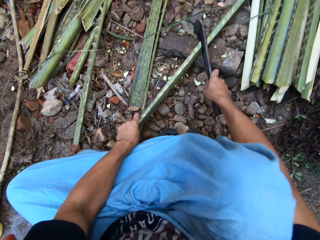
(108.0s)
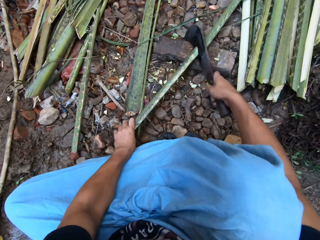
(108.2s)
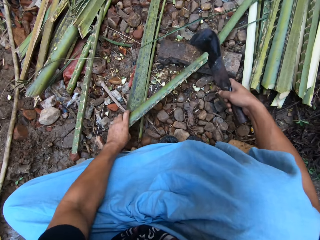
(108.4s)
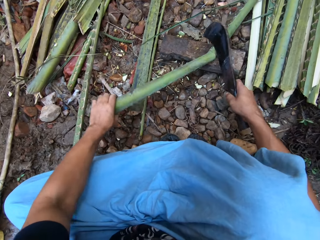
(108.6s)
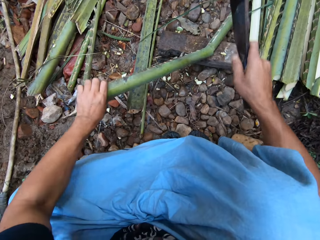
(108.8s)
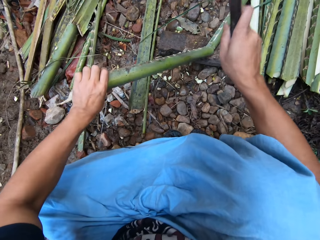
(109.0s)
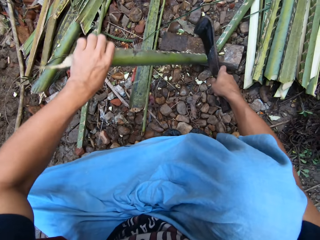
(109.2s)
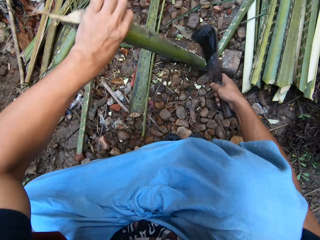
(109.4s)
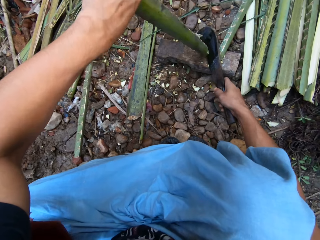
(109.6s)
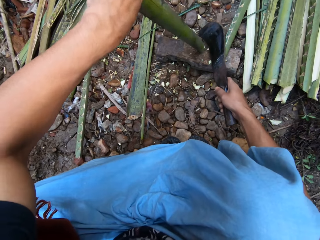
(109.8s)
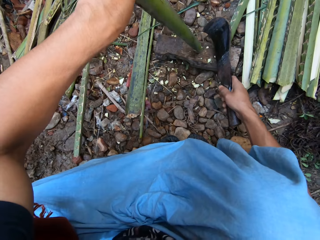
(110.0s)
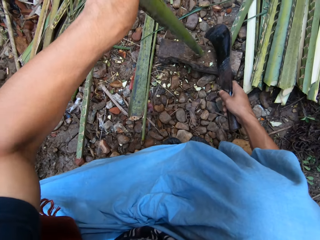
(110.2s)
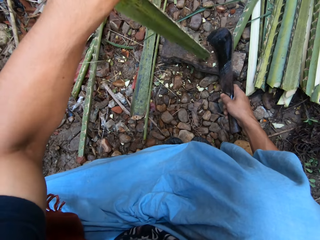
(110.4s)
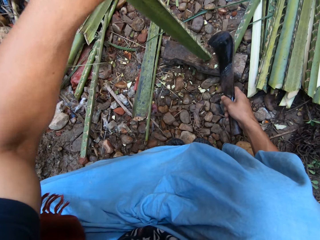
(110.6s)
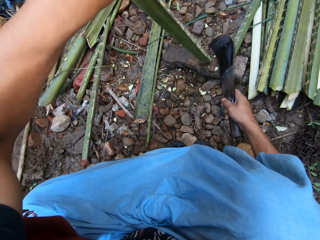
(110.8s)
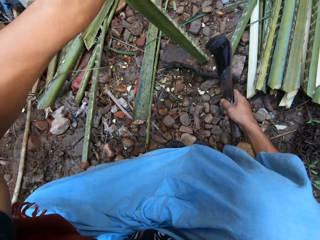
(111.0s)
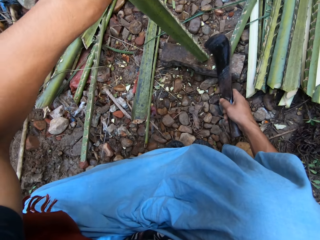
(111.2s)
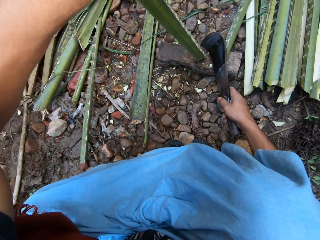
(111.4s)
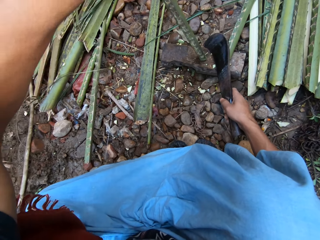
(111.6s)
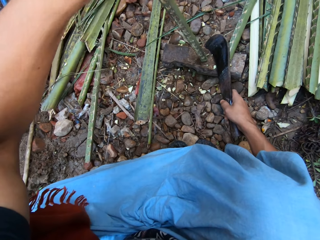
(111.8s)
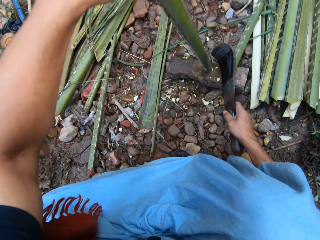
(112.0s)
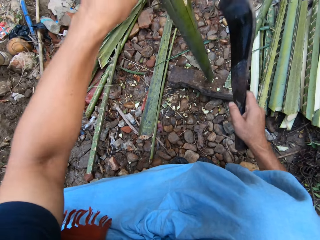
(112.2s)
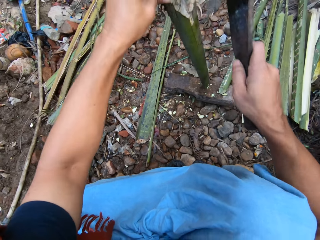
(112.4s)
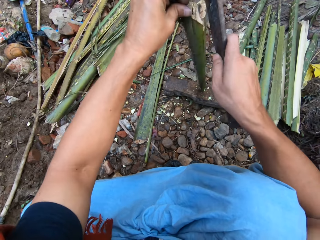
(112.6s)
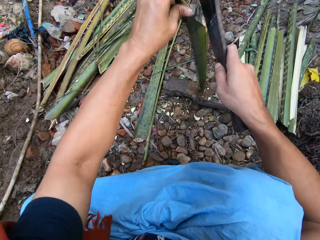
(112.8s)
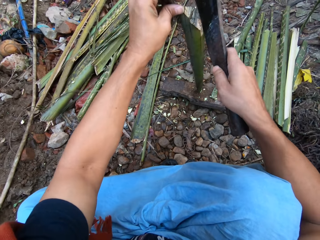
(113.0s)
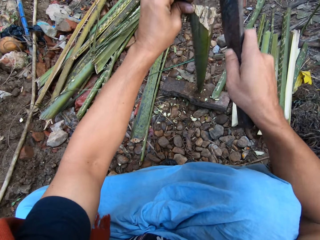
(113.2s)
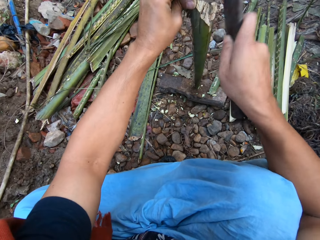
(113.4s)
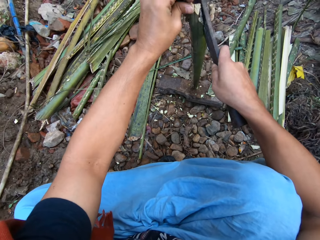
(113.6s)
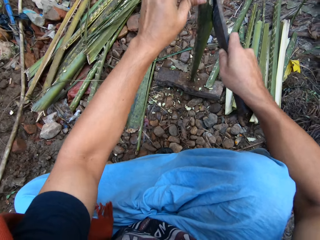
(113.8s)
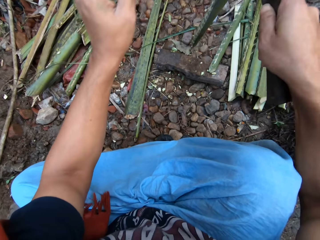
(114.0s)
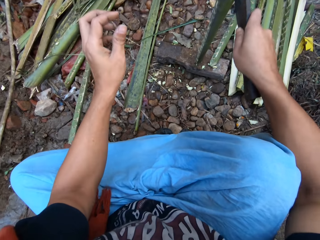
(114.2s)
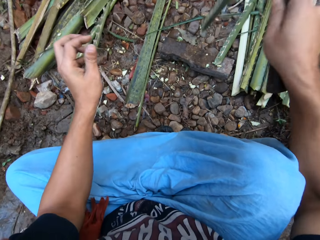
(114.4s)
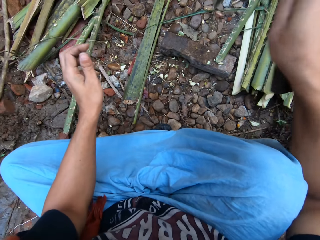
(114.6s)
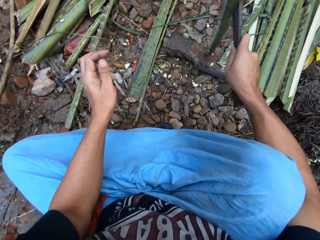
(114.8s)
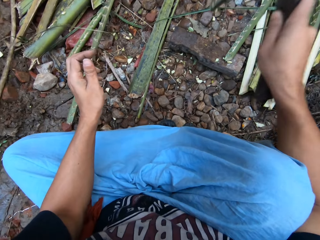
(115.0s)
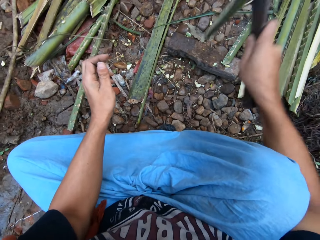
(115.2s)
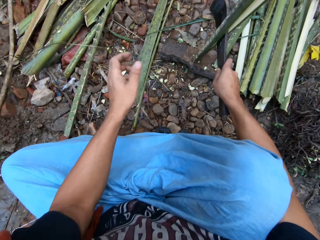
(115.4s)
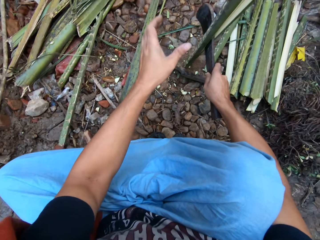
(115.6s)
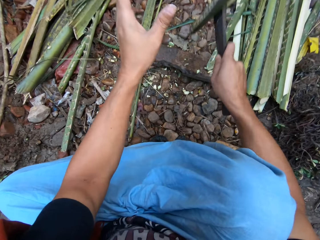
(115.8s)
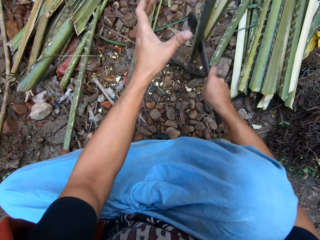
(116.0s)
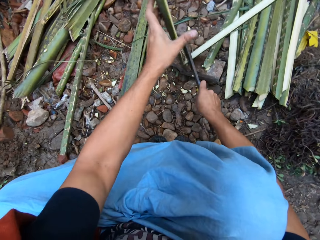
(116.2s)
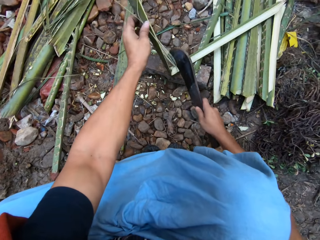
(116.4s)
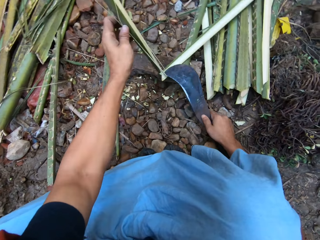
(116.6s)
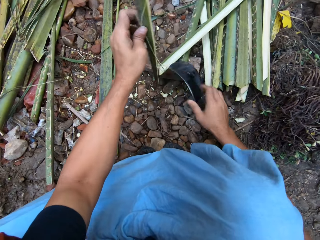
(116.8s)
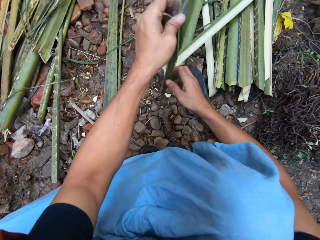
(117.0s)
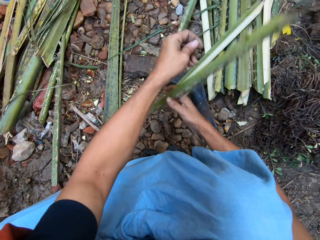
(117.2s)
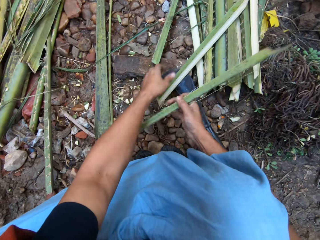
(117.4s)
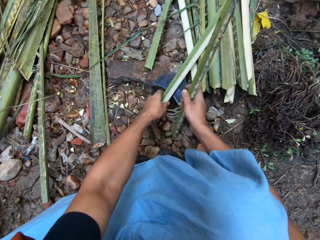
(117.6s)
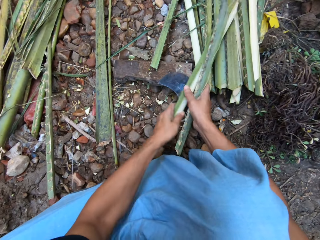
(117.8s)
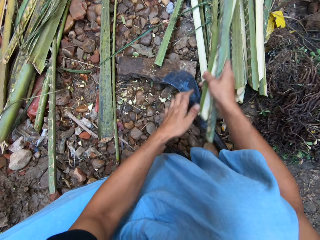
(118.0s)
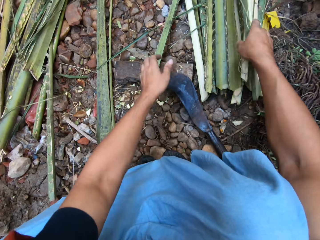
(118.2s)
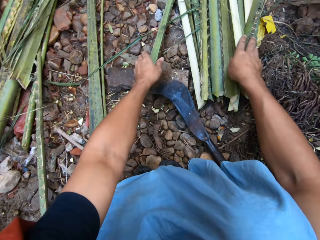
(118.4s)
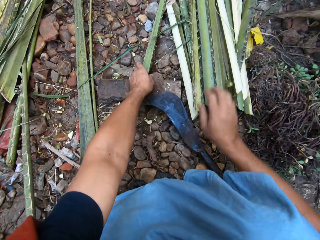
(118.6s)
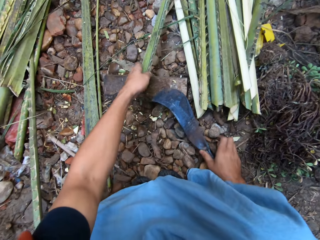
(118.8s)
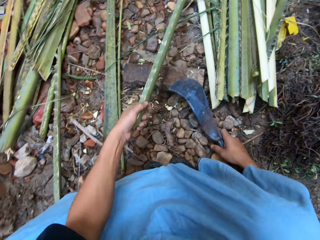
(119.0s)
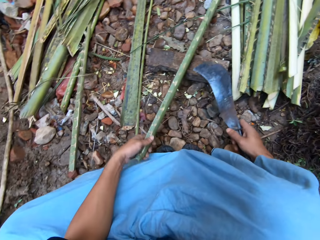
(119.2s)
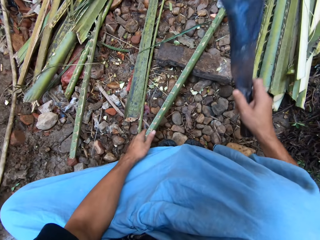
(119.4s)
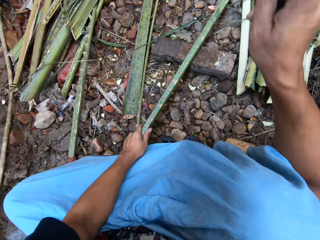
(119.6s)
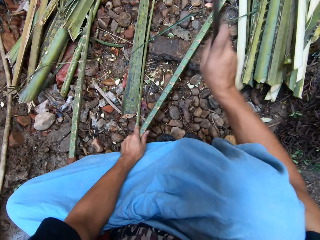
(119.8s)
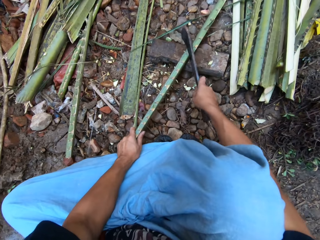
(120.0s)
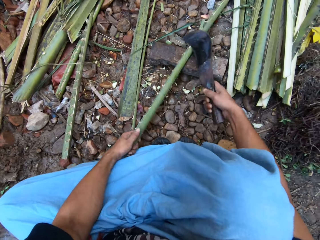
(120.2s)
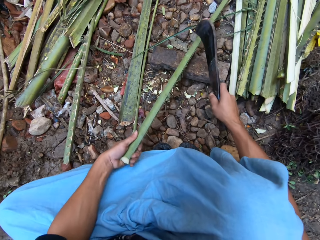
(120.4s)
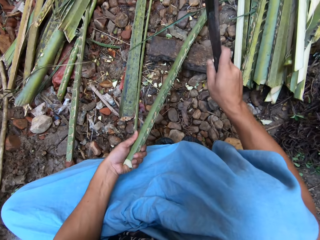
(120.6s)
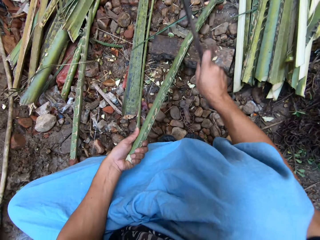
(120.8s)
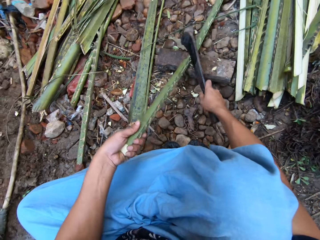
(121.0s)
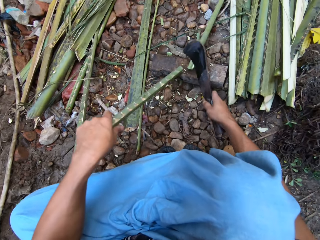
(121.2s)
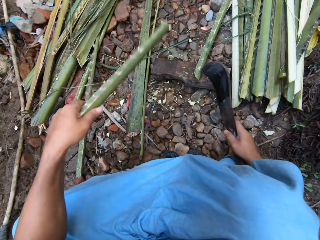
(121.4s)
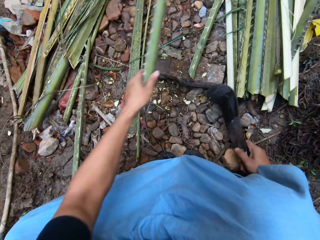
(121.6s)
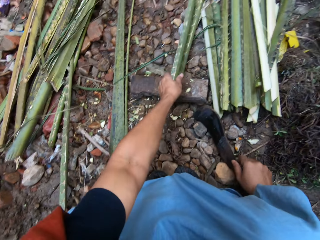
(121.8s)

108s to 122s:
The camera wearer picks up a knife or machete. He cuts one half of the tree branch in half with the knife in his hand. He drops the knife on the metal block. He puts the tree branches together. He drops the coconut leaf. He picks up another tree branch from the ground. He picks up the knife from the ground. He cuts the tree branch in half with the knife in his hand.

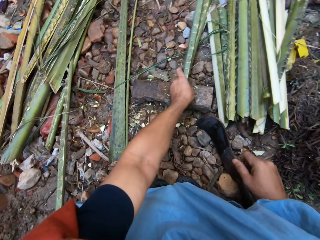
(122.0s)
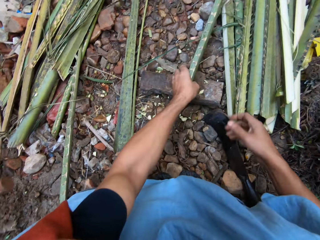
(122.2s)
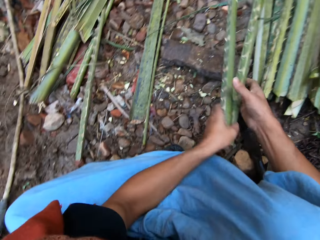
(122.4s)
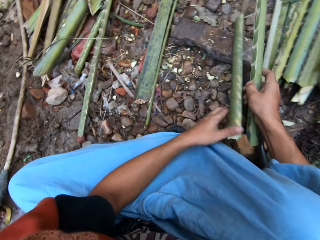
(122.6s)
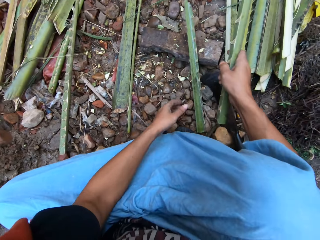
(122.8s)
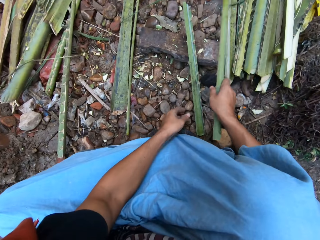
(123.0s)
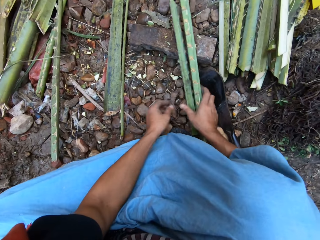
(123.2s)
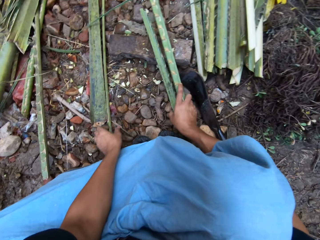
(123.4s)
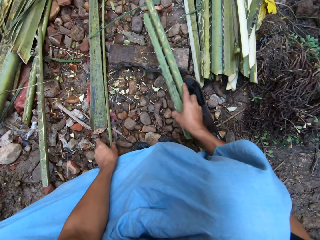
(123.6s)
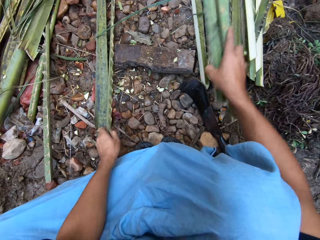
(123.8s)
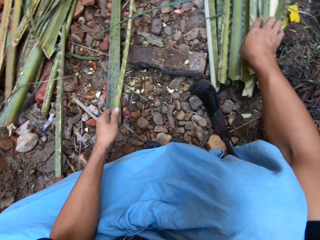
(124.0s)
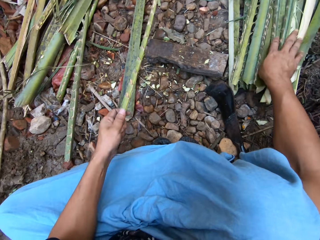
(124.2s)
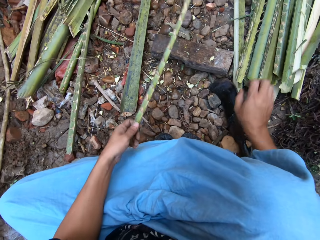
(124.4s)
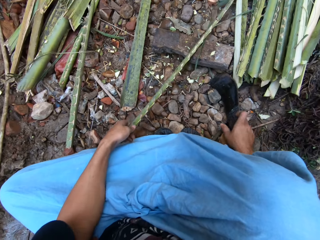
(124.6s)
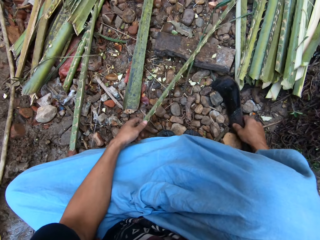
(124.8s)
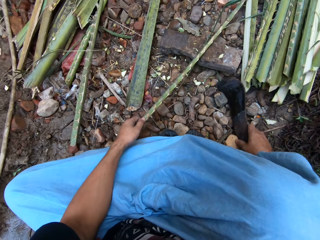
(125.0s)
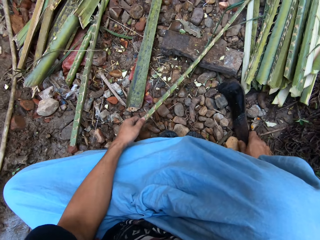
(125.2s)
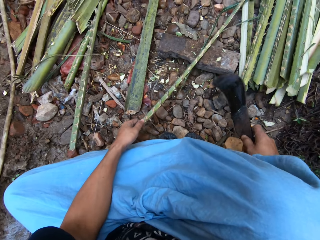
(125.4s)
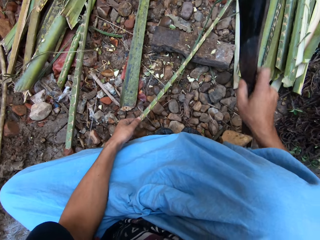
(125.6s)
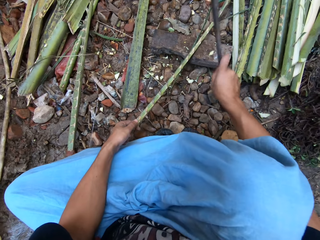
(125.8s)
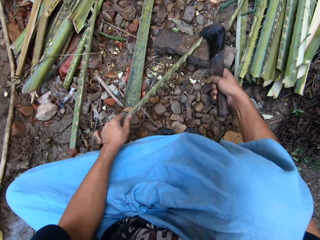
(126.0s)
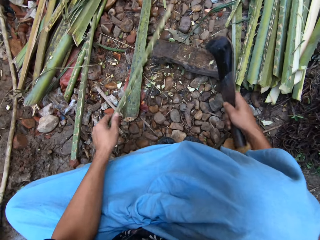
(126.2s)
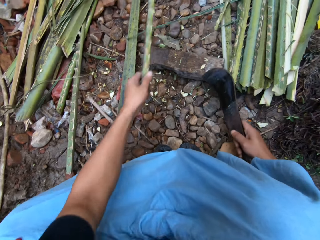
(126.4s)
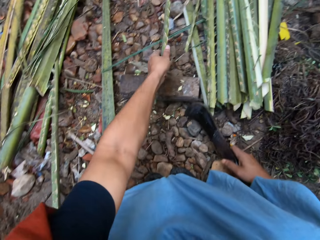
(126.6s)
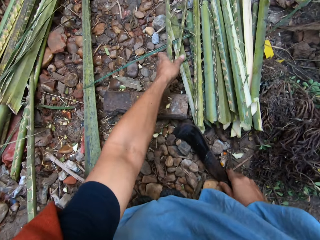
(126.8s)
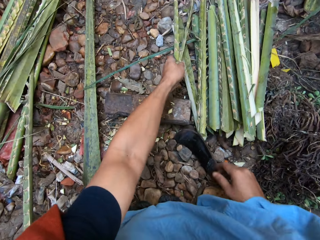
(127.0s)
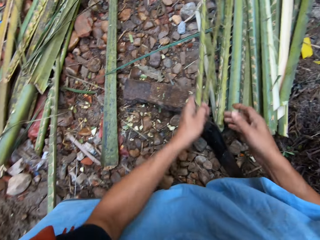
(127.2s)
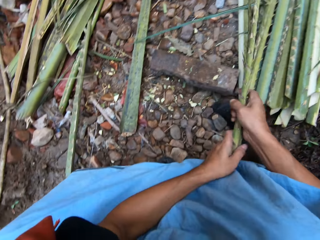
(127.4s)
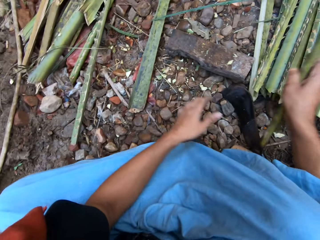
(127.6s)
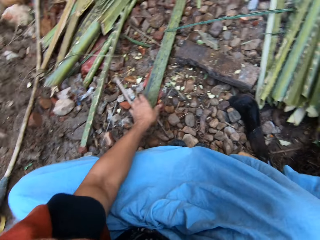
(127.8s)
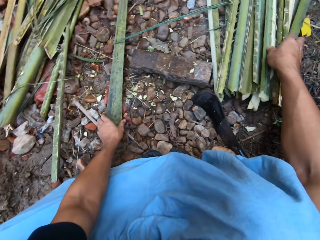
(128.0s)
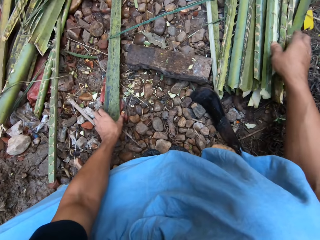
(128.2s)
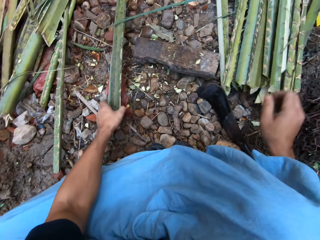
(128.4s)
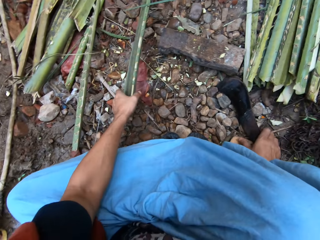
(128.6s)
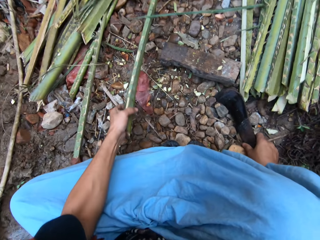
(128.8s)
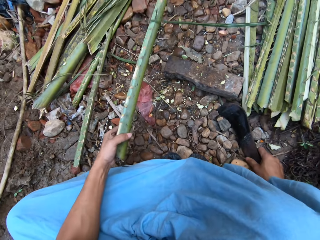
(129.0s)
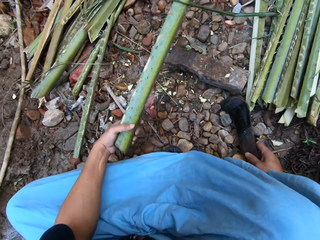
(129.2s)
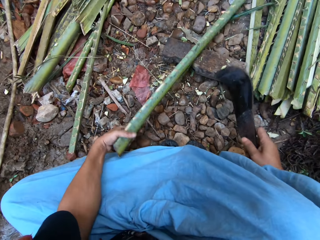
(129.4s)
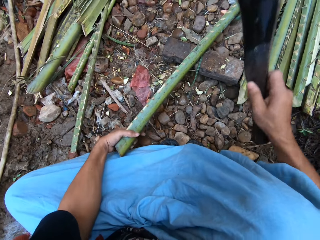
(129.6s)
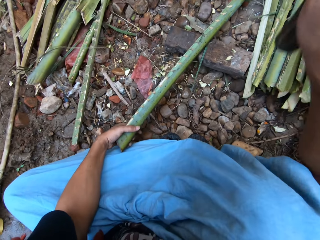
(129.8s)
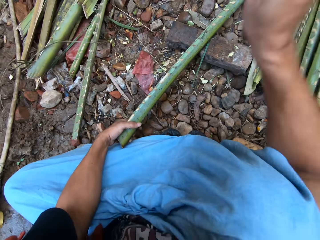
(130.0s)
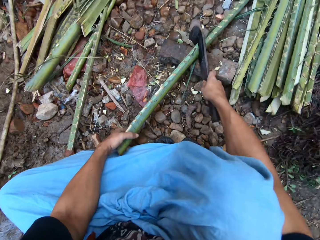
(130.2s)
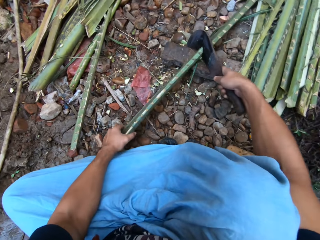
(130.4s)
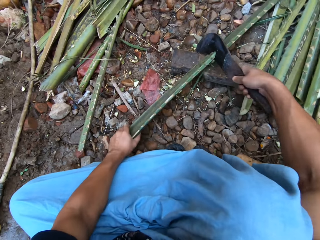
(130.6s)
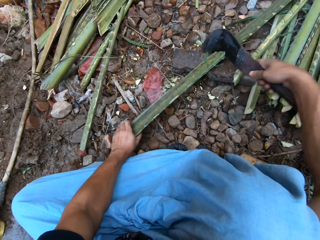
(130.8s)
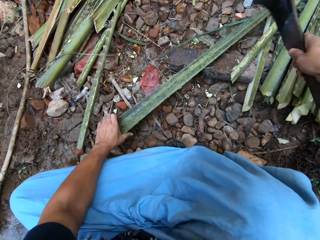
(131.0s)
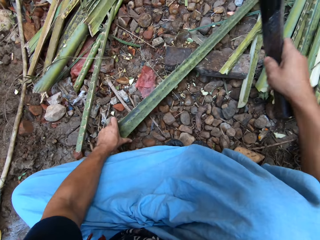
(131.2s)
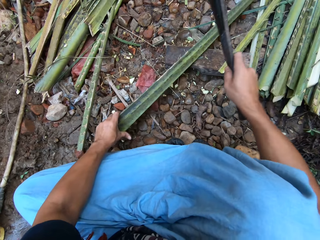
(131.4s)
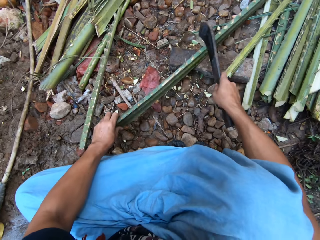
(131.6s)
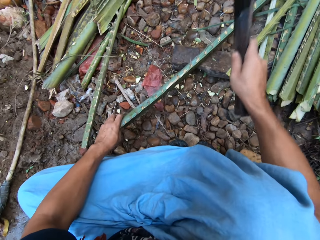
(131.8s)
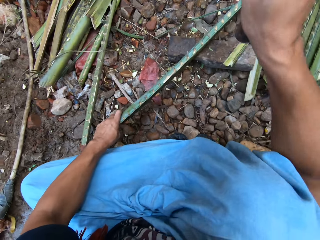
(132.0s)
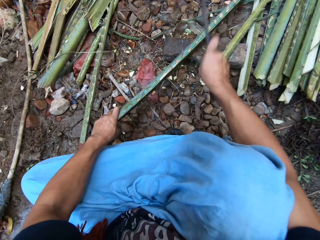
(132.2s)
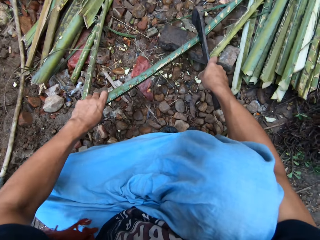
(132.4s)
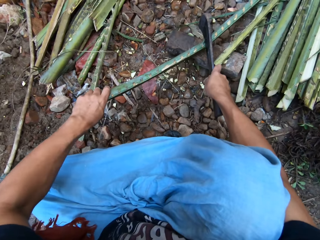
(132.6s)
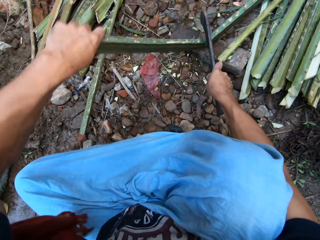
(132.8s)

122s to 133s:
The camera wearer drops the knife on the ground. He puts the tree branches together. He drops the coconut leaf. He picks up another tree branch from the ground. He pulls the coconut leaf. He picks up the knife from the ground. He cuts the tree branch in half with the knife in his hand. He drops the knife on the ground. He puts the tree branches together. He pulls the coconut leaf and drops the coconut leaf. He picks up another tree branch from the ground. He picks up the knife from the ground. He pulls the coconut leaf. He cuts the tree branch in half with the knife in his hand.
